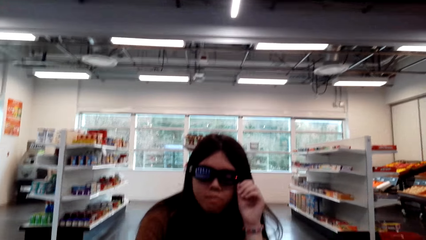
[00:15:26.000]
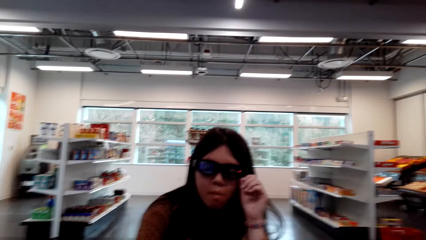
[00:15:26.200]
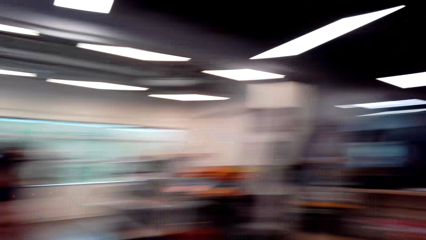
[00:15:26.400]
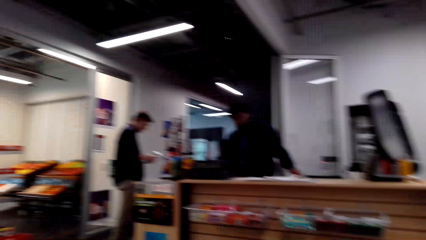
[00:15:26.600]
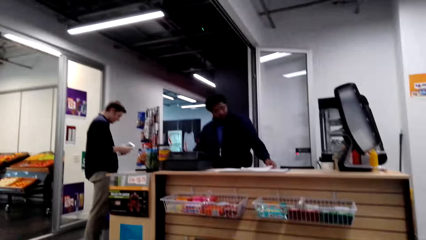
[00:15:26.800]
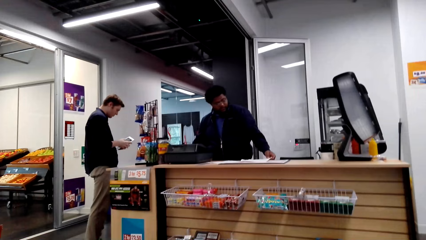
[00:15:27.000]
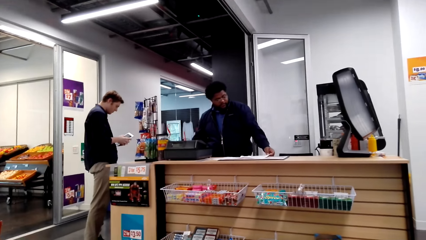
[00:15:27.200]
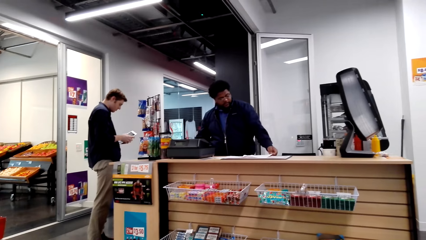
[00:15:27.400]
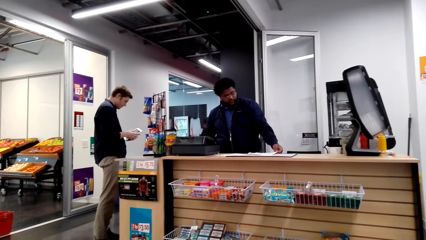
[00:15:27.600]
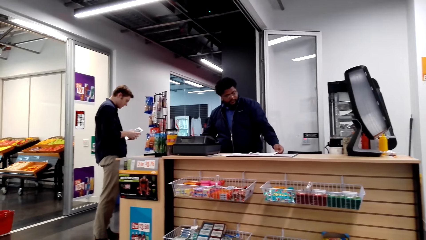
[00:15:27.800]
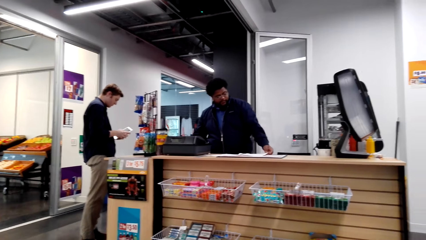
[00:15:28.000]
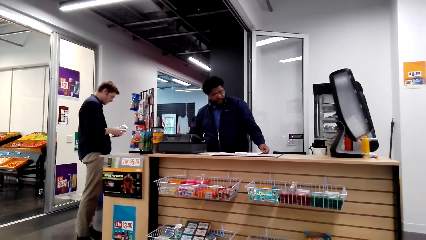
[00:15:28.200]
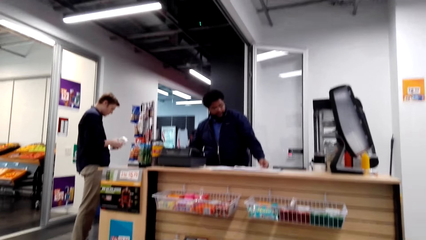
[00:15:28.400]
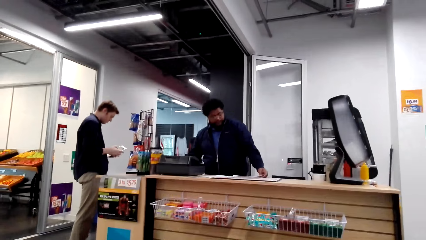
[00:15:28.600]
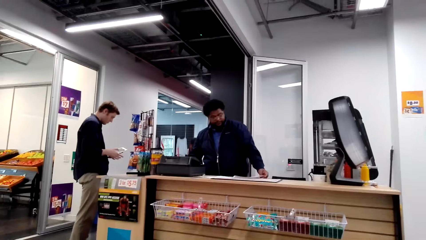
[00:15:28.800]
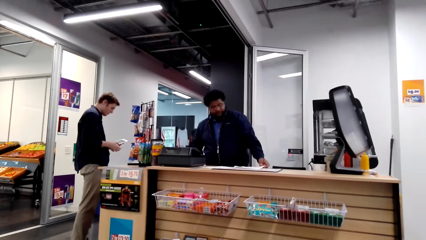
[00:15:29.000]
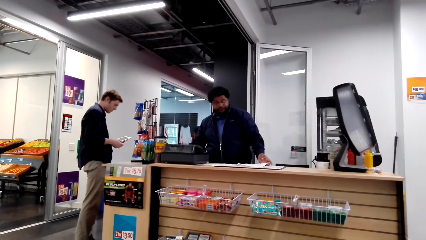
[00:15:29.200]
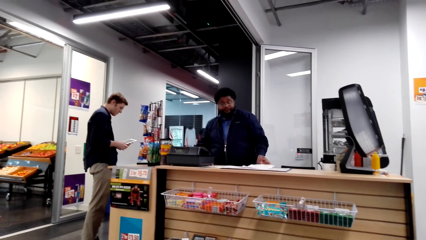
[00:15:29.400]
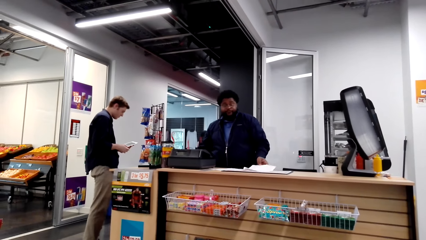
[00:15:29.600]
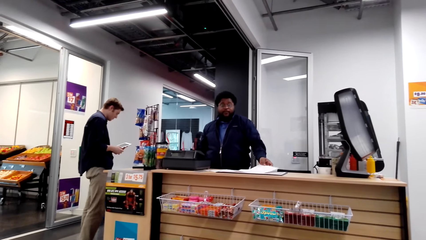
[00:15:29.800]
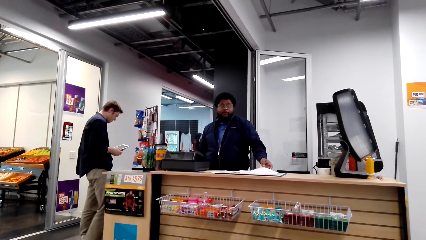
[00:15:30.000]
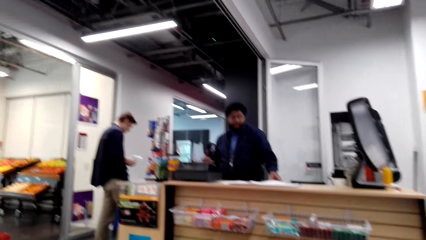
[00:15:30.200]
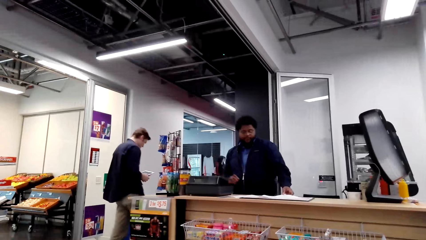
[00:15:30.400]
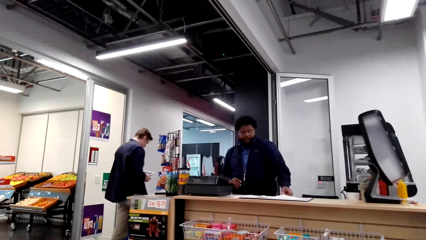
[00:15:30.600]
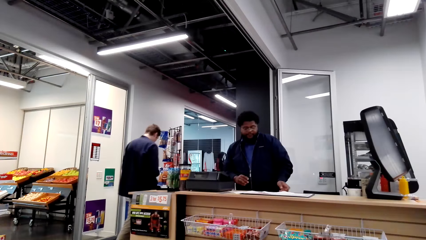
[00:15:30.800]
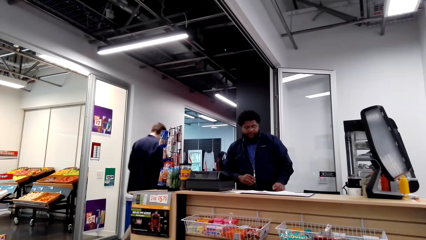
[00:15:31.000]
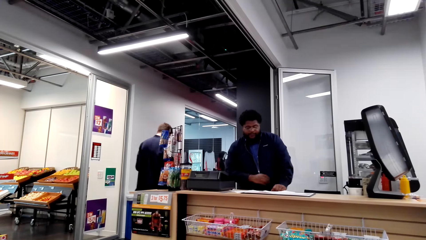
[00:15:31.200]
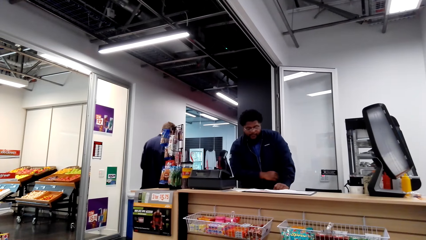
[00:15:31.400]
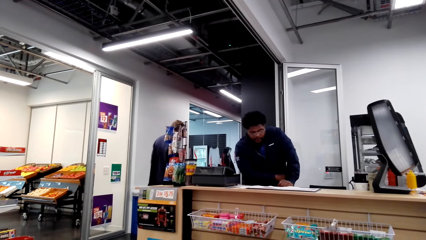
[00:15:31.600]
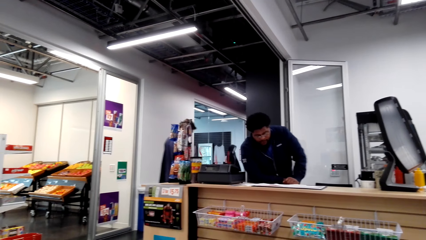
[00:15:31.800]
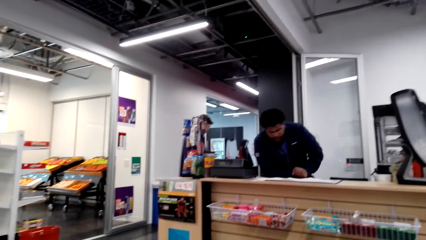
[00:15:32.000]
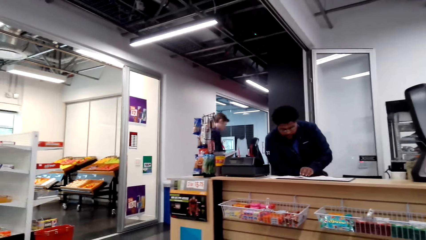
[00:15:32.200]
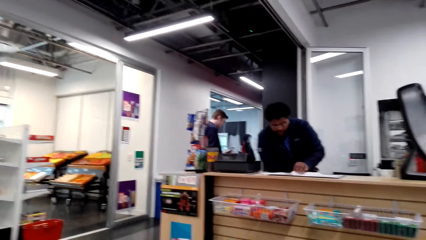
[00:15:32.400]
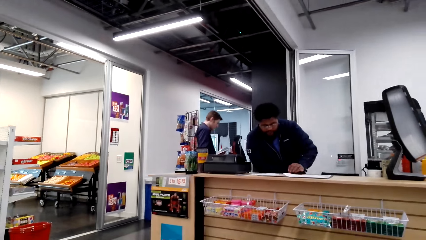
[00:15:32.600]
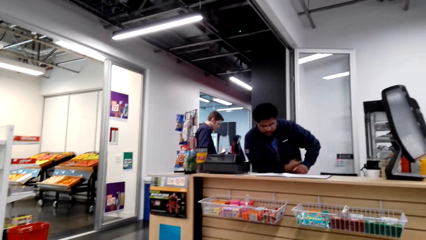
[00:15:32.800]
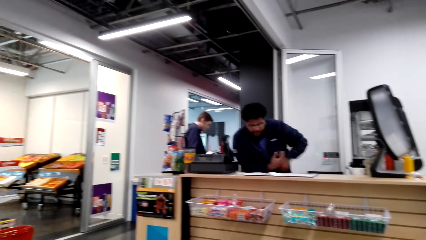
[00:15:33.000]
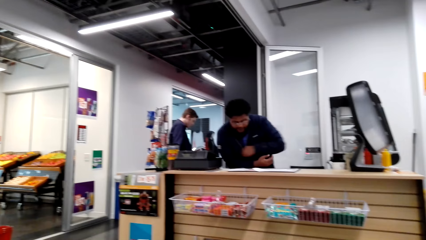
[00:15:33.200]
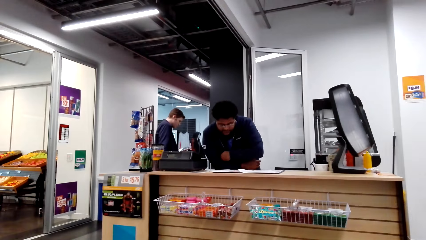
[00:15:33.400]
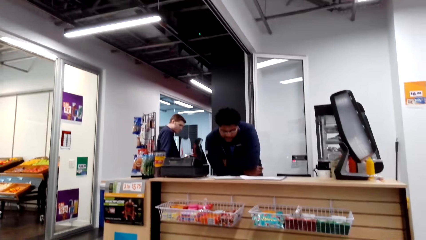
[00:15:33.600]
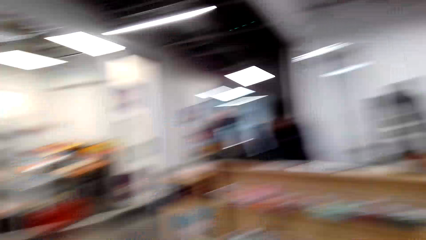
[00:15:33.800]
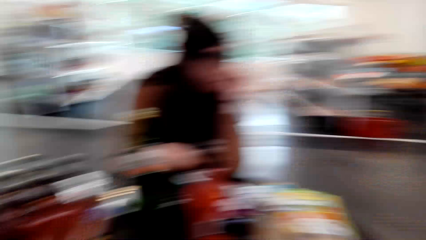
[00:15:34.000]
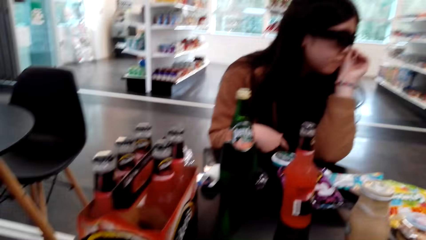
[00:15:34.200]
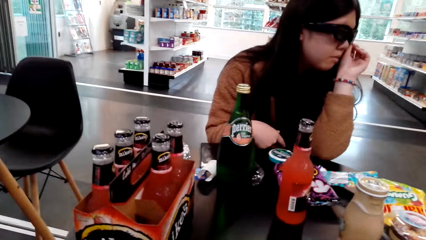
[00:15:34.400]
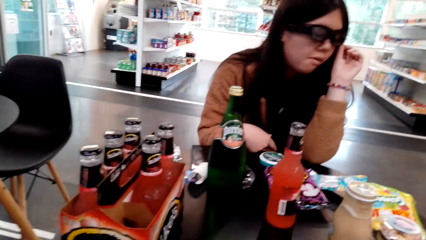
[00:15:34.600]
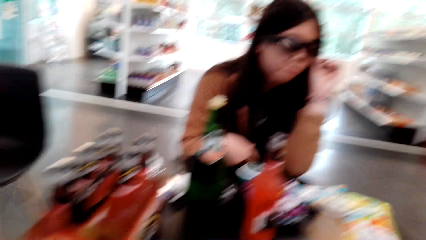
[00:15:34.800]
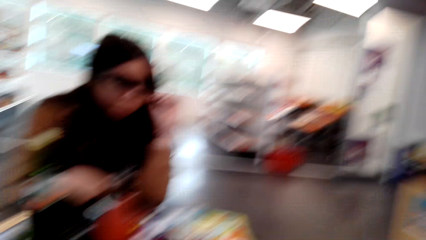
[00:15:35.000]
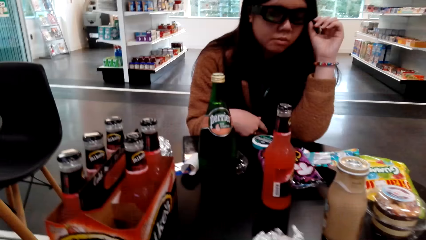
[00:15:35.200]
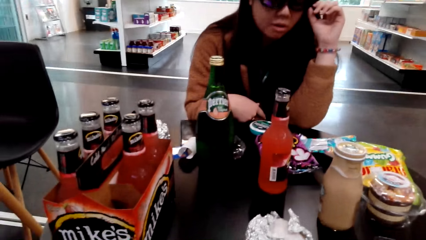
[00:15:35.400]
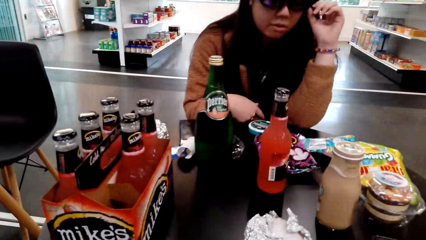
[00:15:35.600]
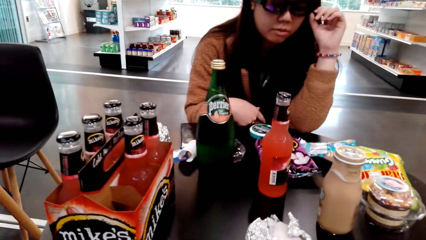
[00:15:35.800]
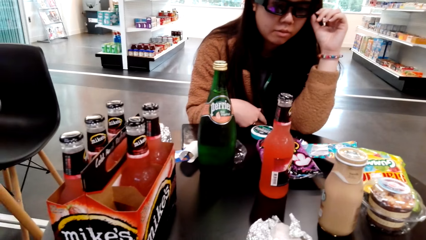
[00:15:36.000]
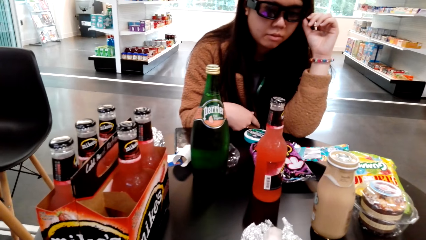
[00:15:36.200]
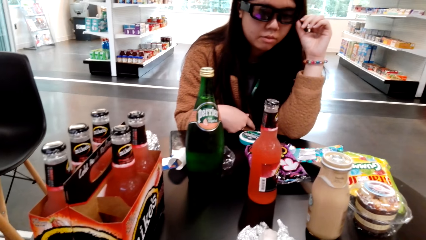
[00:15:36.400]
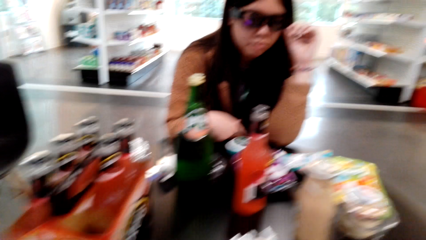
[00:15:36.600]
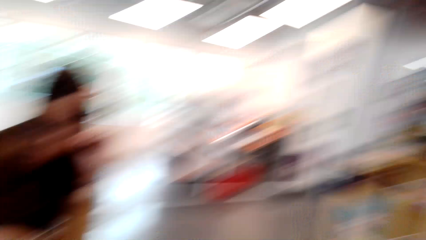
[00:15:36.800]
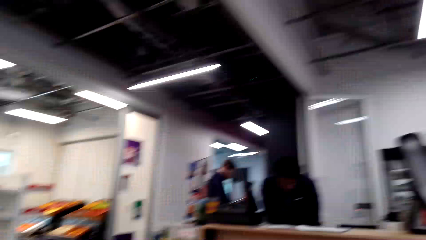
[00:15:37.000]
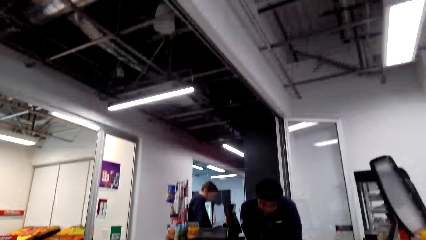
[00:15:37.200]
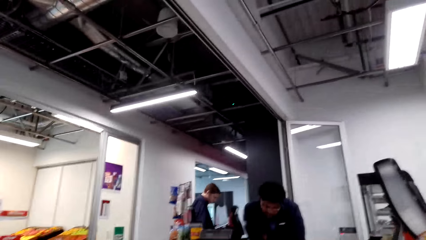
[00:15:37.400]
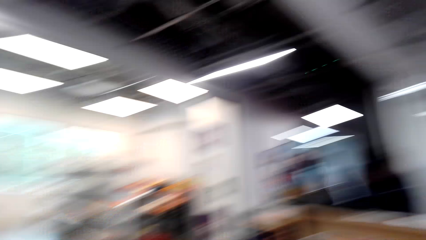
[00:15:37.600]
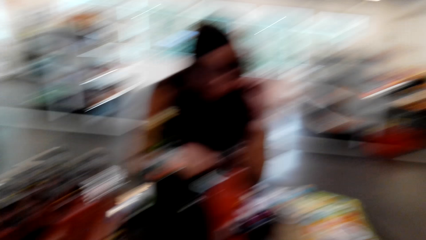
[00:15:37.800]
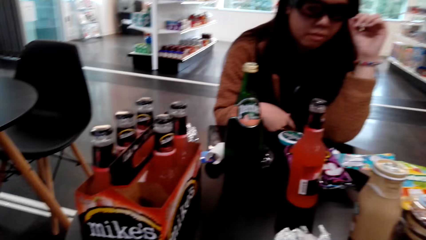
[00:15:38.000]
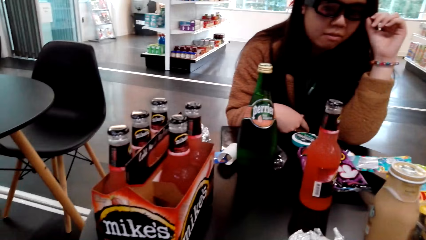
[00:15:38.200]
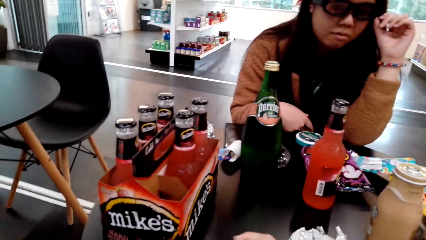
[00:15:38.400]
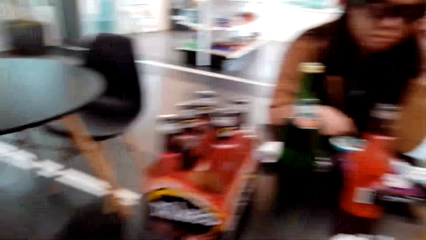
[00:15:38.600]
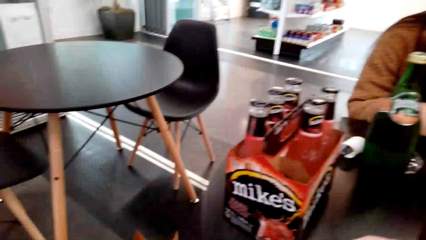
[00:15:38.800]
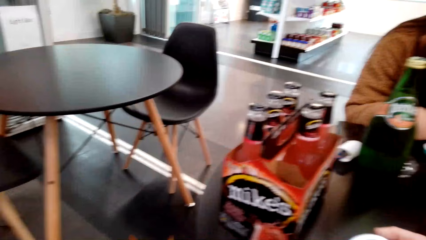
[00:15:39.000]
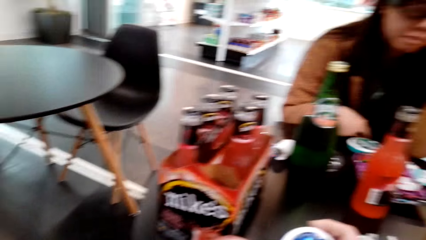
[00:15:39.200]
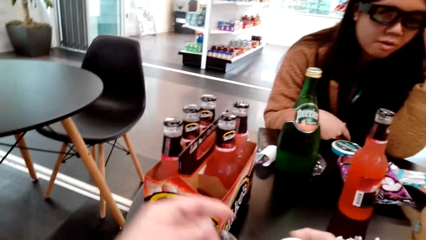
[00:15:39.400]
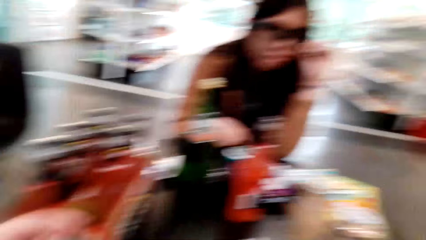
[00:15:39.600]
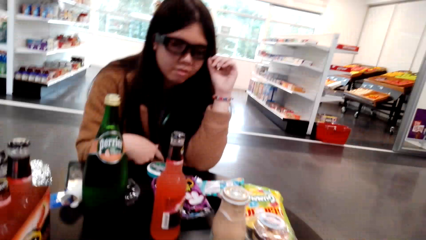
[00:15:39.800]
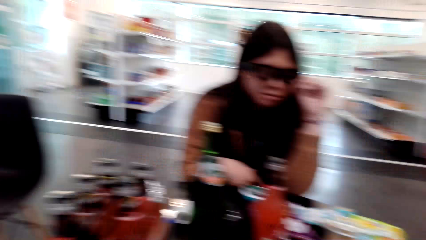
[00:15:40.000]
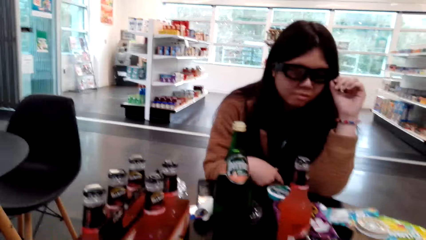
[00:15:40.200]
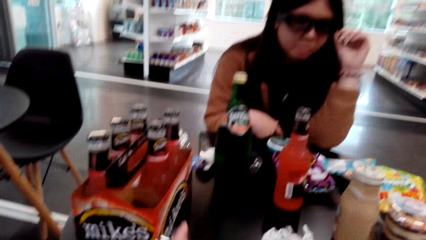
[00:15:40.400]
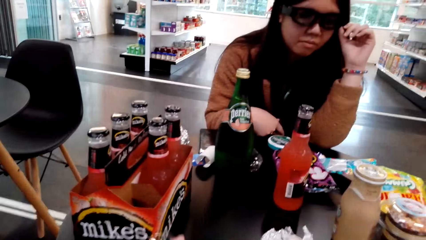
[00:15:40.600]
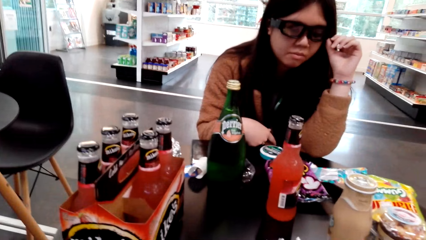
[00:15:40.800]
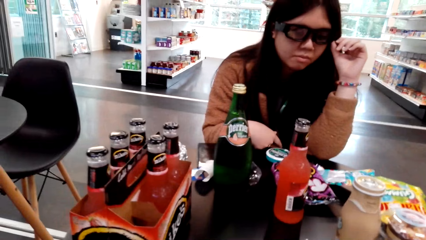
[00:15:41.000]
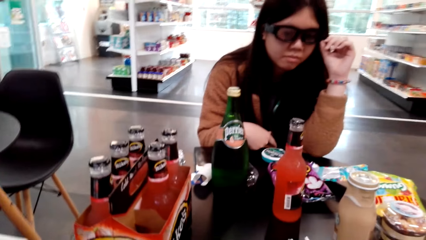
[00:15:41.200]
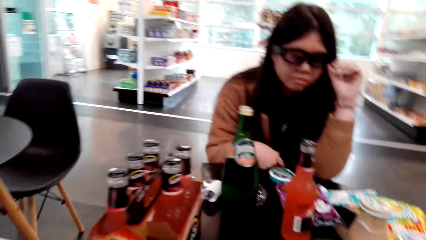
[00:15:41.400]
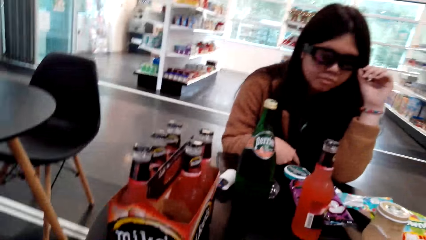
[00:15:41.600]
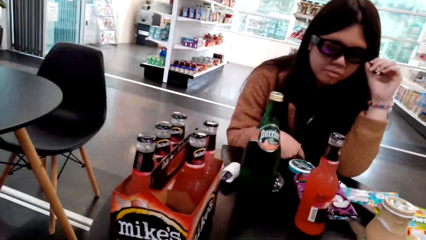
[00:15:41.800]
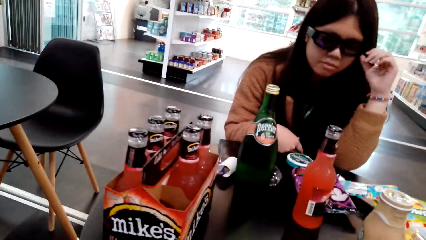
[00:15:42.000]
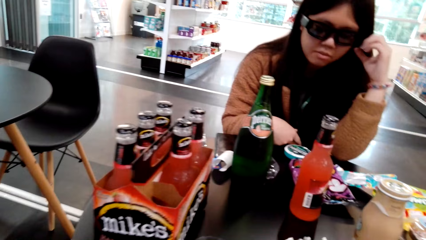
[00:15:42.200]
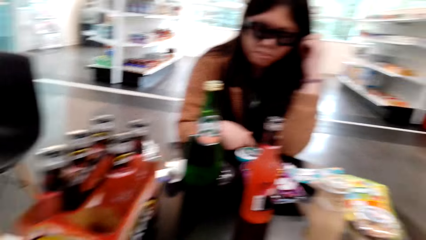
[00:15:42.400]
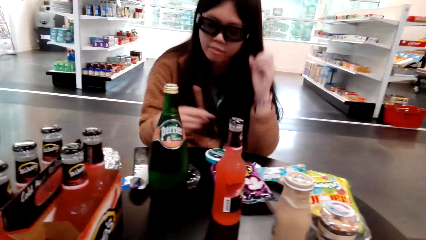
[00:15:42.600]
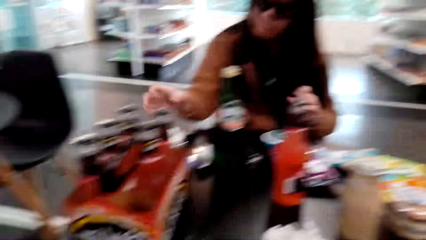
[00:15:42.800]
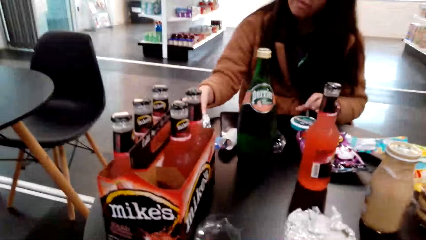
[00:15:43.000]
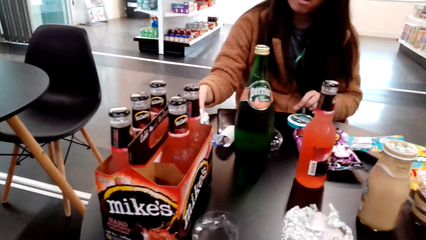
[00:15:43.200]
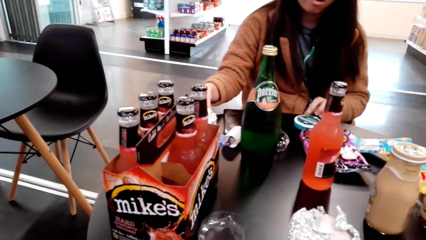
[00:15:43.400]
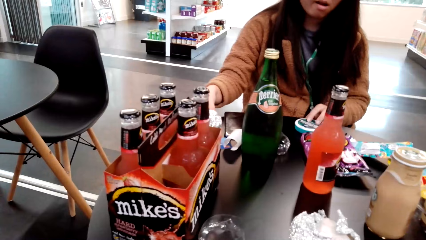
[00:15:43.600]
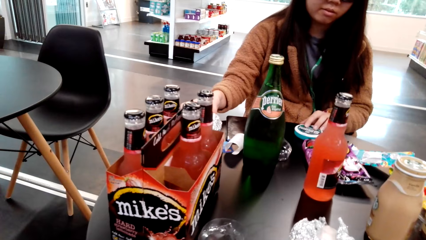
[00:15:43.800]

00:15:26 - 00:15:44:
The camera wearer speaks to the woman and looks around the supermarket. A man walks around. The camera wearer looks at the supermarket counter. They talk with the woman and look around. The woman touches the glasses. The camera wearer looks around the supermarket. They look around. The woman looks around.
